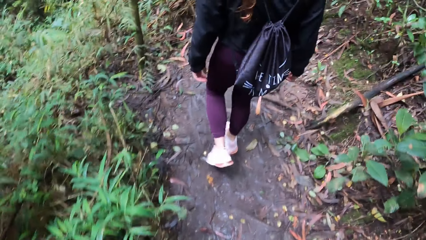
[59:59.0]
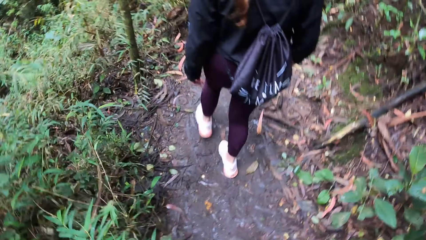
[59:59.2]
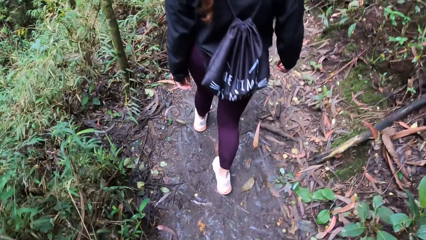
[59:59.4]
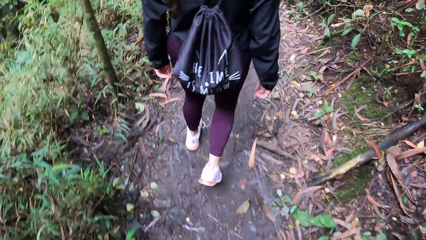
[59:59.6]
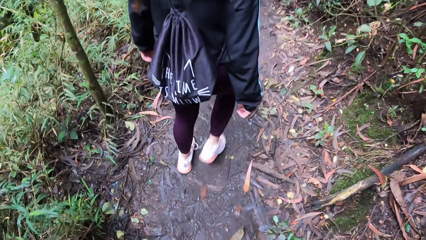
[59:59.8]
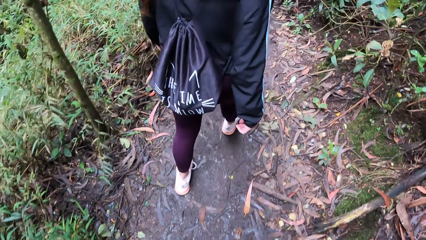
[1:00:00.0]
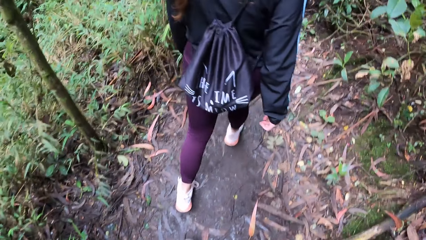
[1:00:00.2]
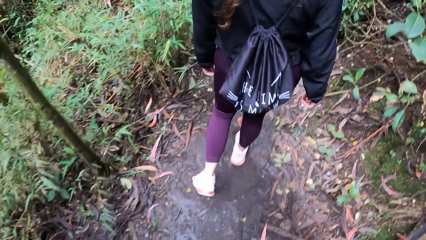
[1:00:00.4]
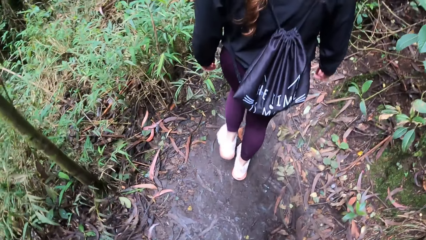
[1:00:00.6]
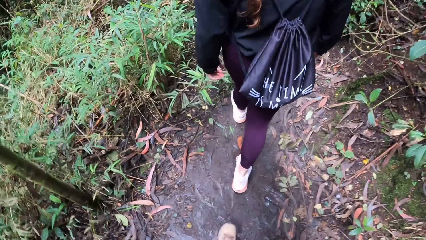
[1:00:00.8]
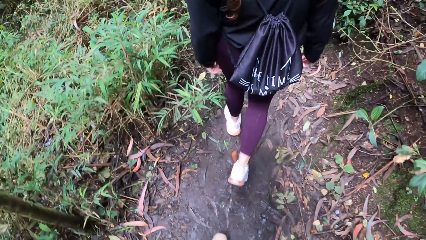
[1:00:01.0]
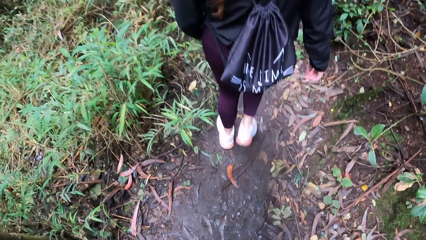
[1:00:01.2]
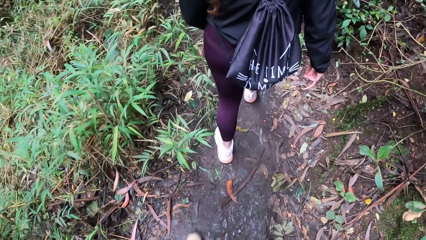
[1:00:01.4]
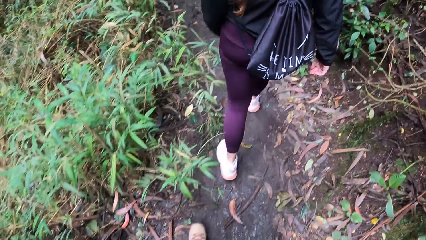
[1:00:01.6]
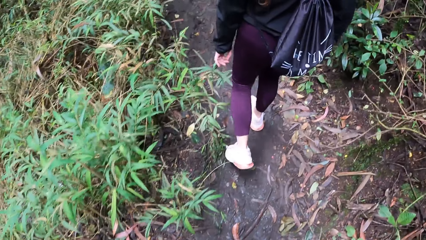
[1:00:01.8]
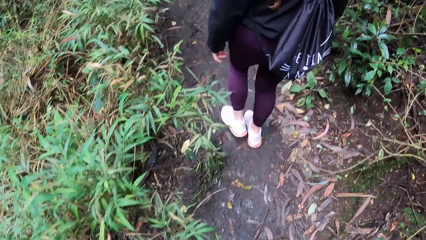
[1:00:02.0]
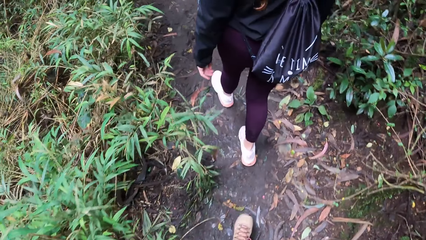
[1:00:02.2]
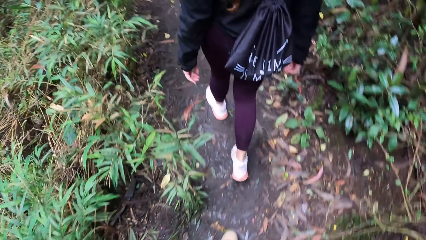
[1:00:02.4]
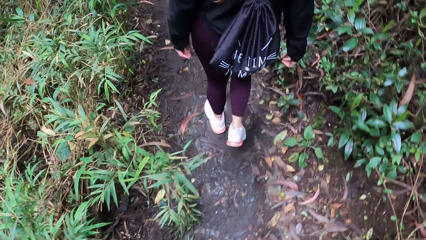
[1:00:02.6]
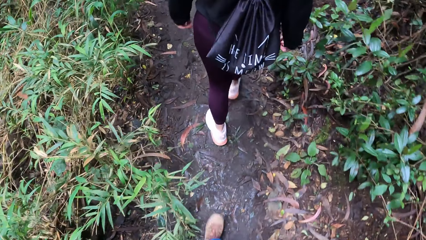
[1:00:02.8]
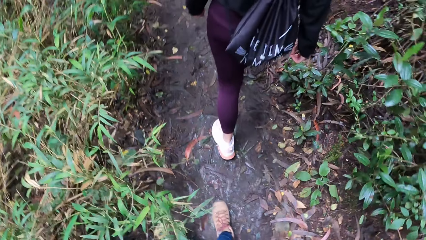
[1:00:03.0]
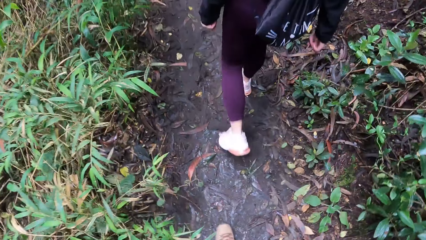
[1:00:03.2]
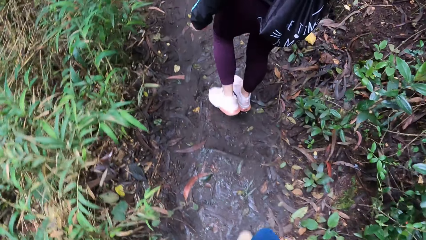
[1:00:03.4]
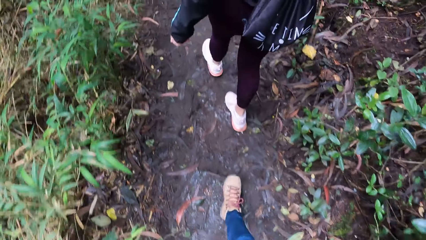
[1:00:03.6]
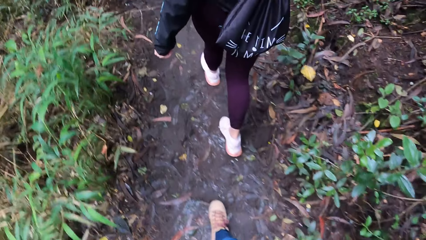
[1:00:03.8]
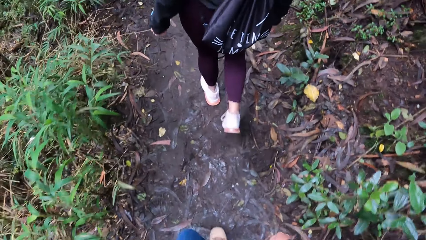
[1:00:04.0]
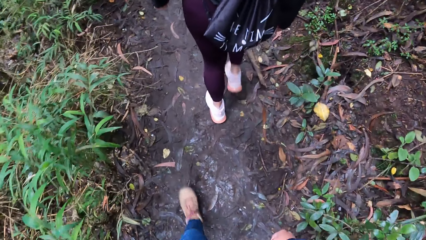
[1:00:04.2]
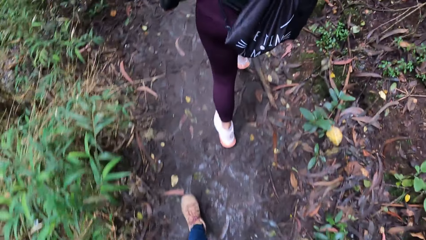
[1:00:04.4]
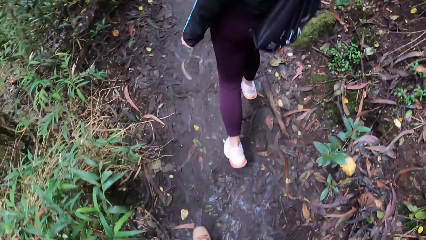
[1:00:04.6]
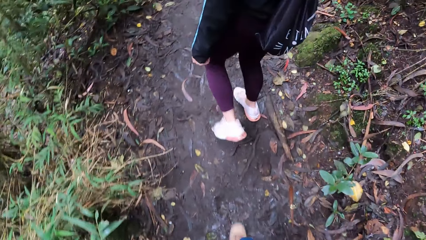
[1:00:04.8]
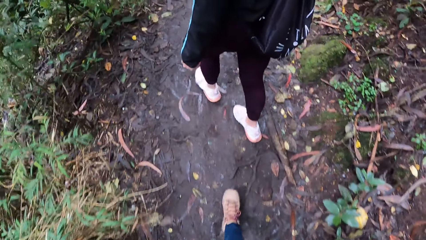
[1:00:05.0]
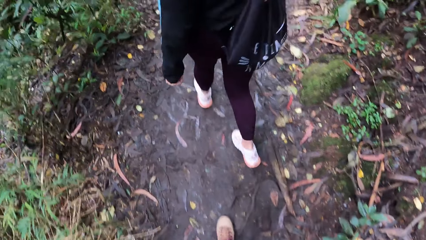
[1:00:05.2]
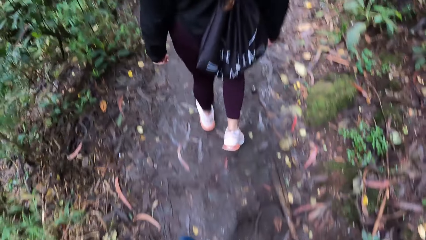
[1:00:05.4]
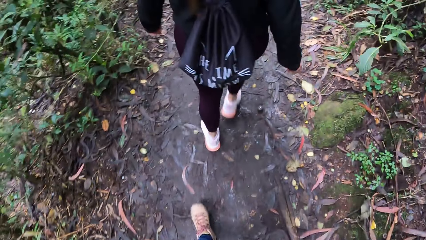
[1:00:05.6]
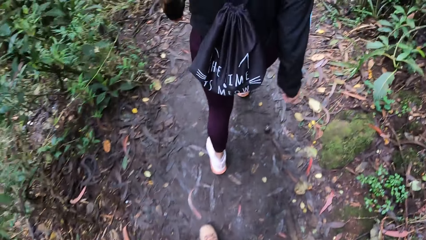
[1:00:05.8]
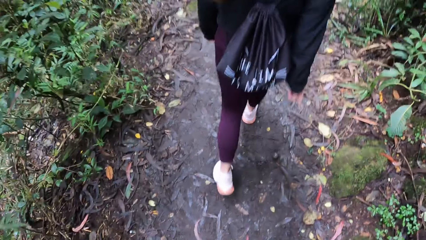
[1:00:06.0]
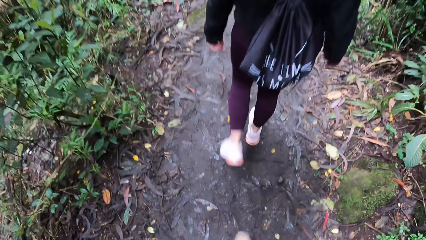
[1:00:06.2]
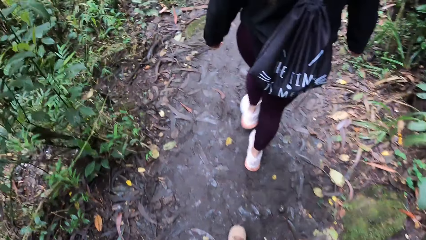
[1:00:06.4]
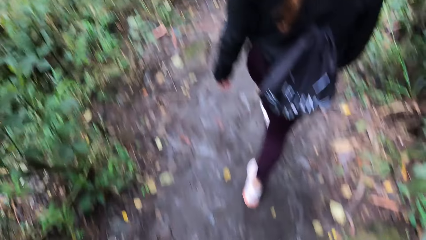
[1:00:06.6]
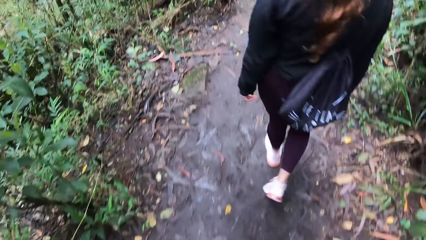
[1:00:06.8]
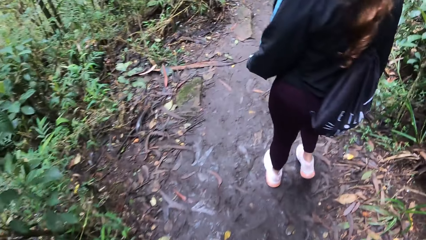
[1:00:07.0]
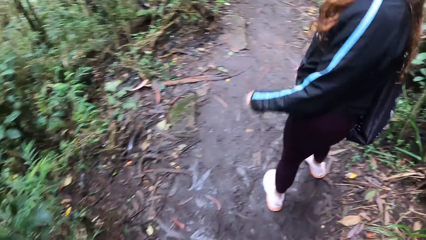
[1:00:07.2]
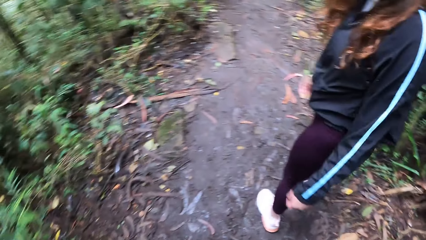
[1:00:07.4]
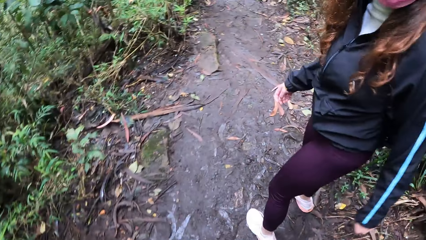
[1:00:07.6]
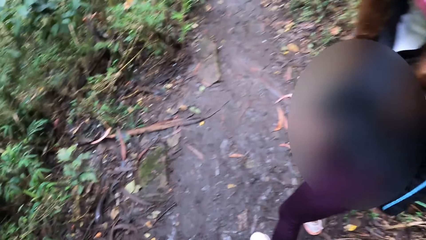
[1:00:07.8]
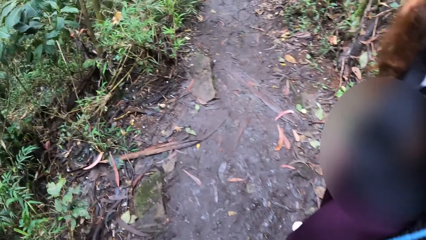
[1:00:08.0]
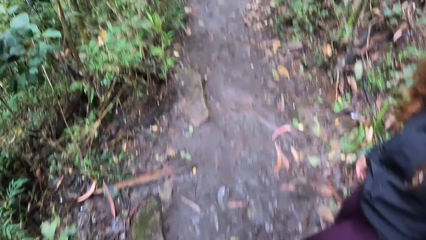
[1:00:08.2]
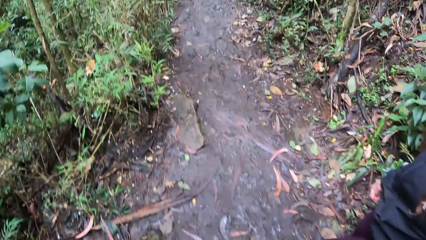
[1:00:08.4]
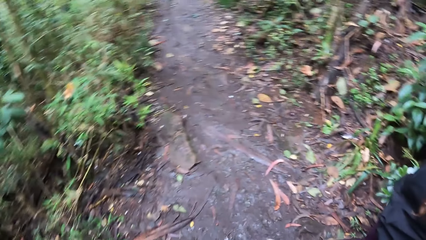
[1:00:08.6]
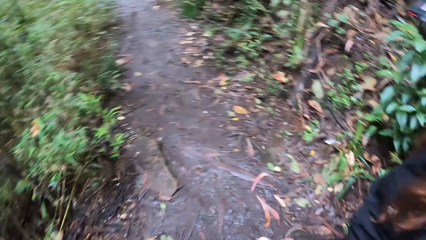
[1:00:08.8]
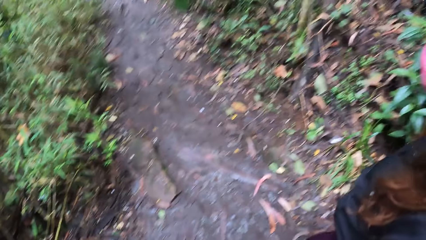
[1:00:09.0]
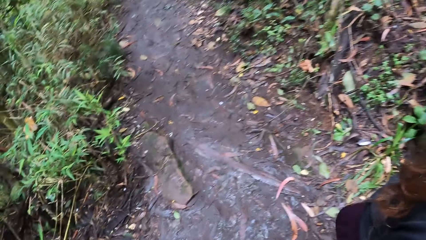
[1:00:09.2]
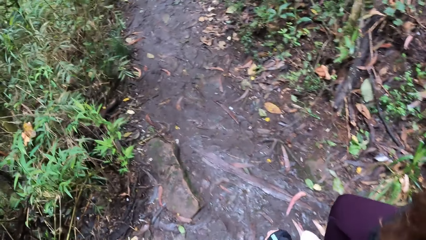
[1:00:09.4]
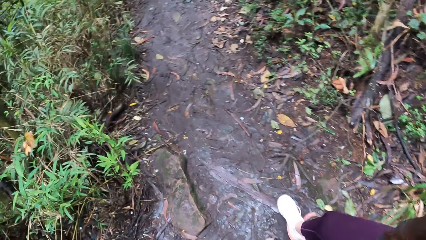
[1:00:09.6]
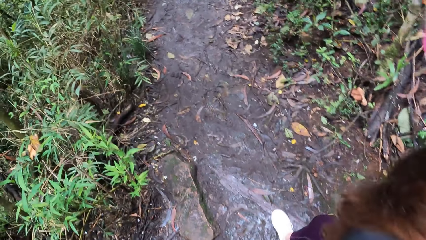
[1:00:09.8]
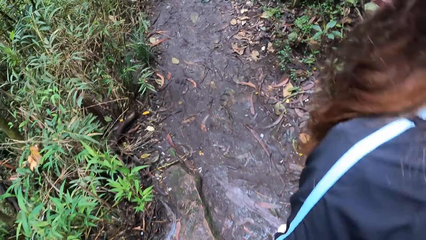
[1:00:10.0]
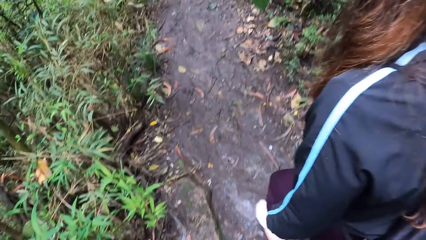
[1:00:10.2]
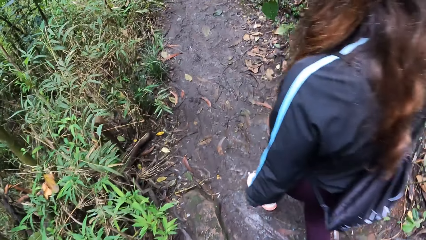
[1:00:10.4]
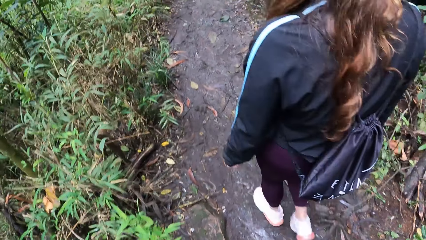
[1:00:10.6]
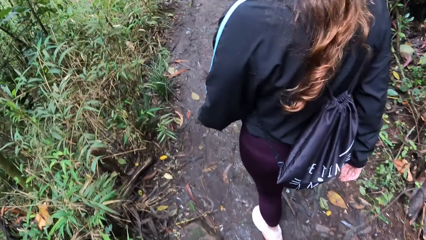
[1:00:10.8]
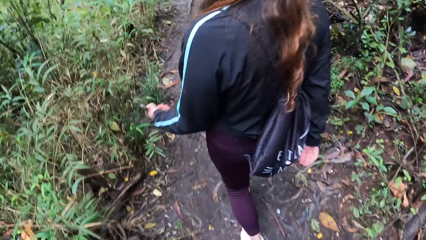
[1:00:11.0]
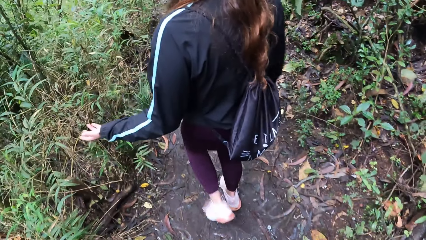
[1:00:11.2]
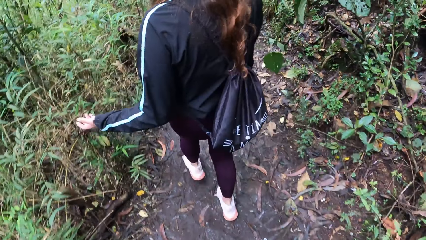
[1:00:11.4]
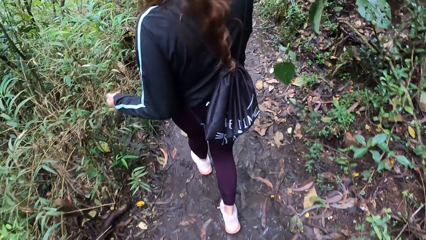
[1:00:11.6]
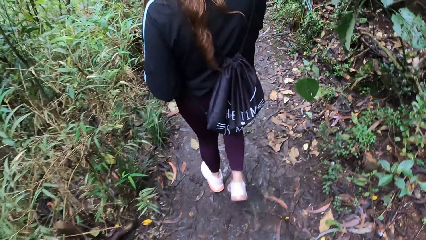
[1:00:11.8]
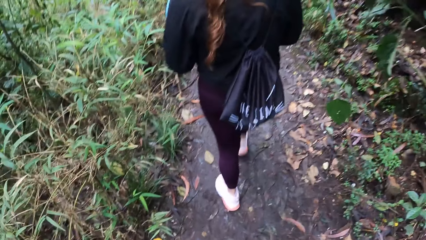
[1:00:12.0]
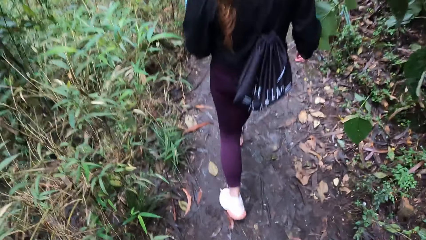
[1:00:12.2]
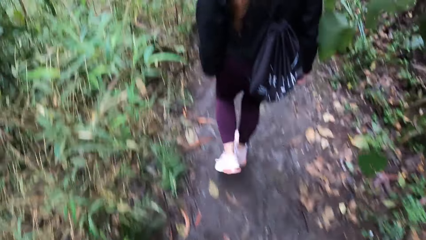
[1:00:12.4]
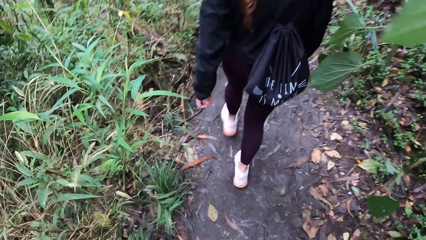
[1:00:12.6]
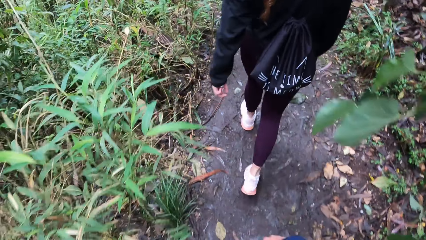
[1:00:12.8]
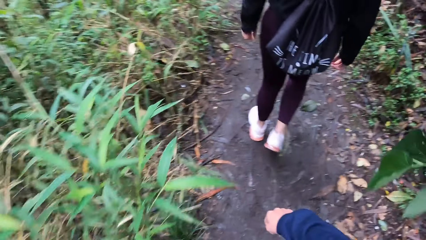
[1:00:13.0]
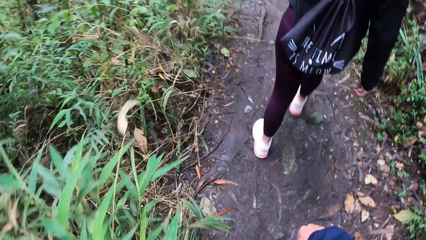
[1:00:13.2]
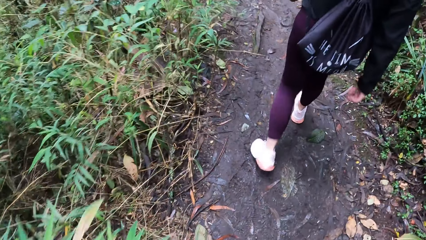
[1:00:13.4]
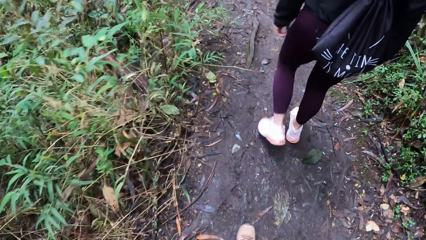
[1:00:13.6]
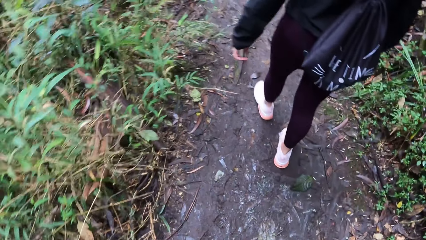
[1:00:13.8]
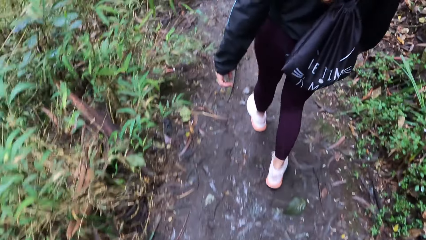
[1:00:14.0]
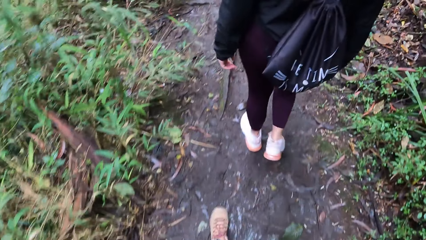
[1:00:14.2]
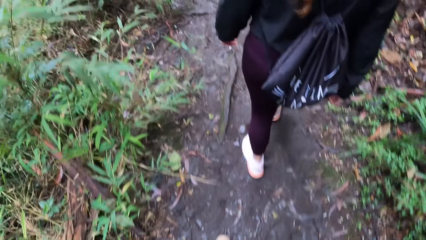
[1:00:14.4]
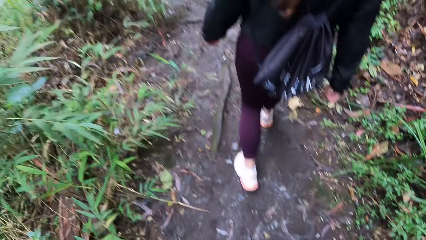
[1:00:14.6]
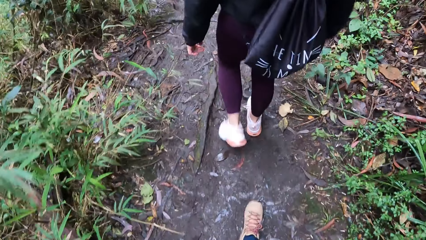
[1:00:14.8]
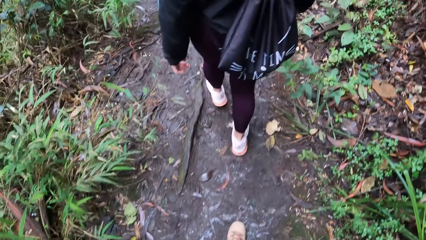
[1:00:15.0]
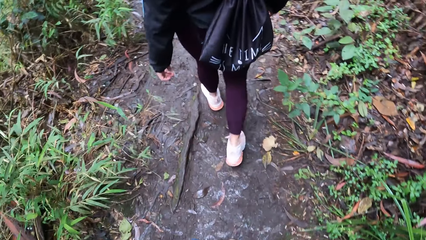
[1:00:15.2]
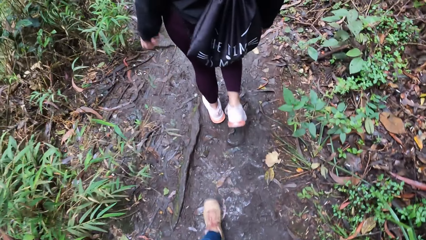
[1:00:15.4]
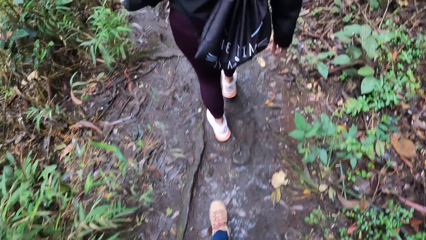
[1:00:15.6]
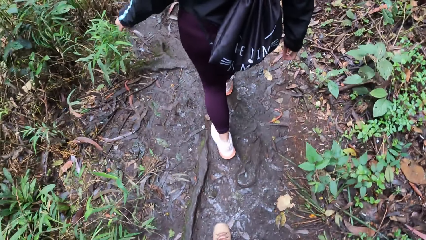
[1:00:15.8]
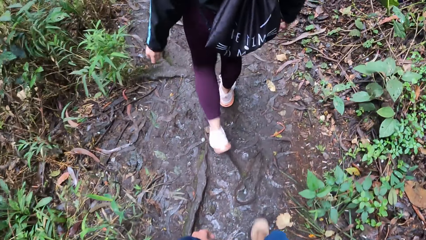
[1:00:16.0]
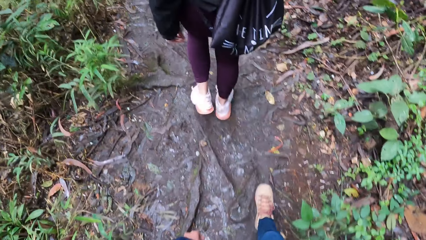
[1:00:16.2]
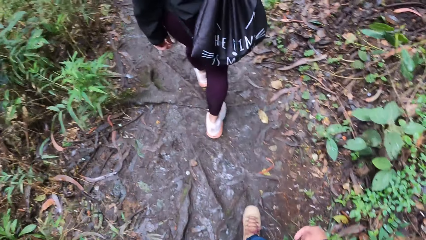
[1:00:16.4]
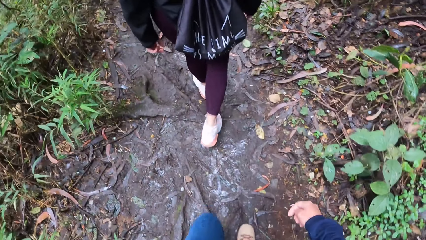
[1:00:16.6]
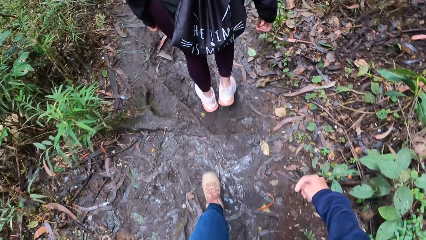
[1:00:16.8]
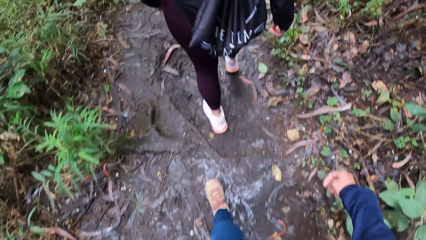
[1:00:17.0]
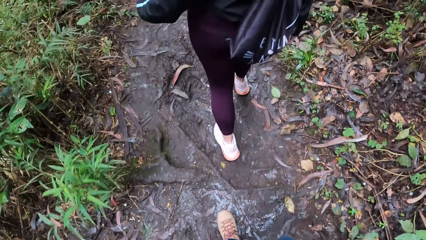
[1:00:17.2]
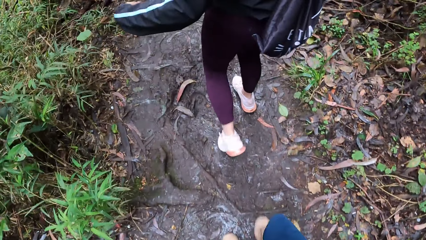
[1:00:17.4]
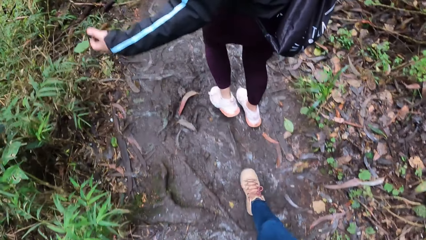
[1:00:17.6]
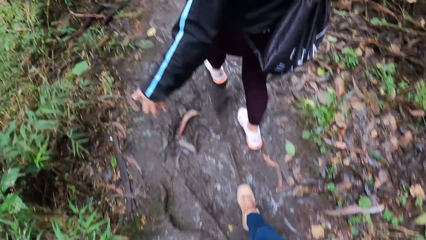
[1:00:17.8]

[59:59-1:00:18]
The woman turns to face the camera wearer. The woman walks in the pathway.
